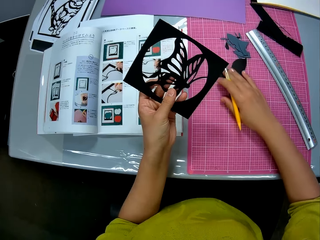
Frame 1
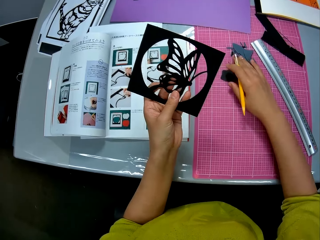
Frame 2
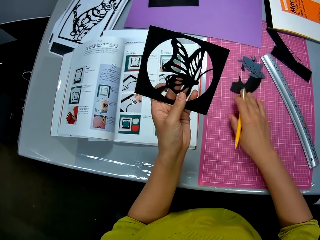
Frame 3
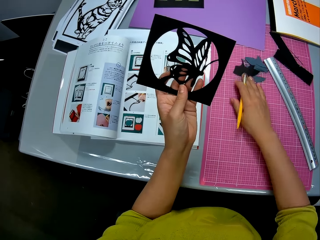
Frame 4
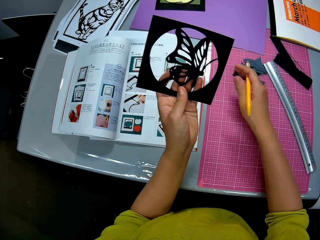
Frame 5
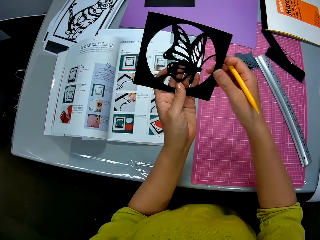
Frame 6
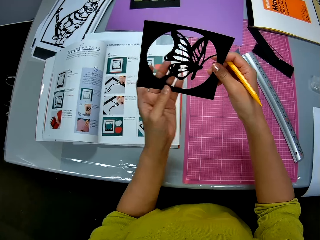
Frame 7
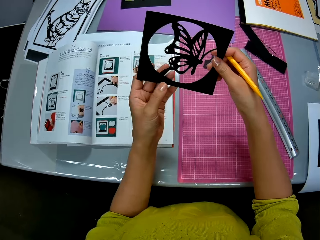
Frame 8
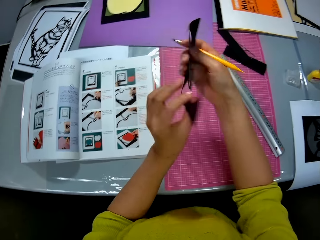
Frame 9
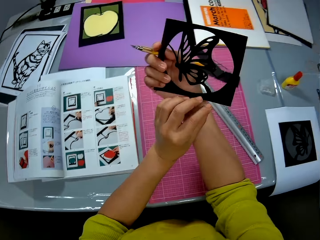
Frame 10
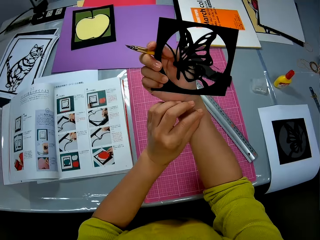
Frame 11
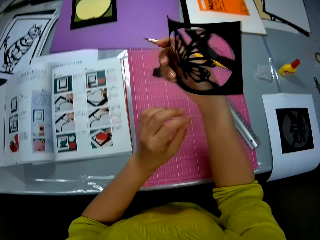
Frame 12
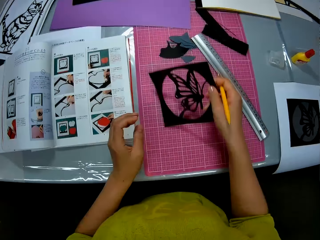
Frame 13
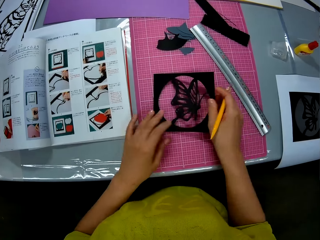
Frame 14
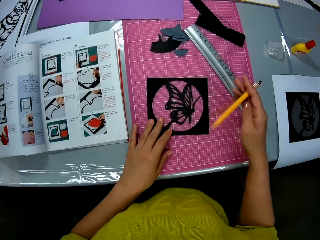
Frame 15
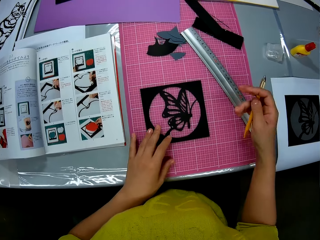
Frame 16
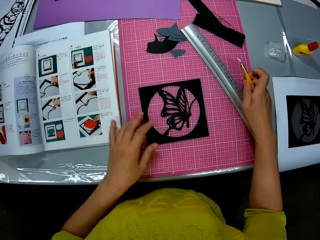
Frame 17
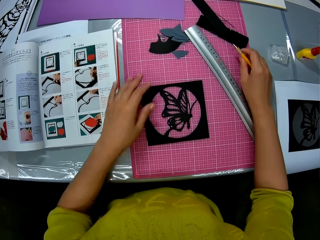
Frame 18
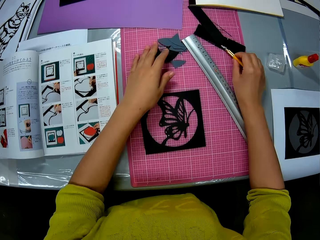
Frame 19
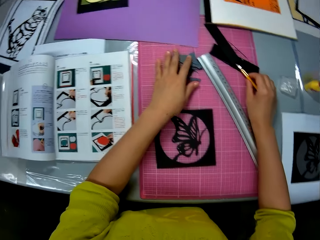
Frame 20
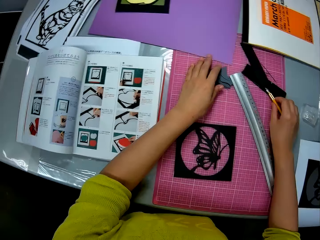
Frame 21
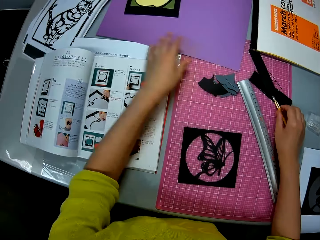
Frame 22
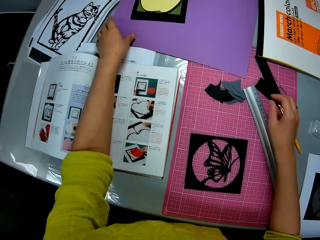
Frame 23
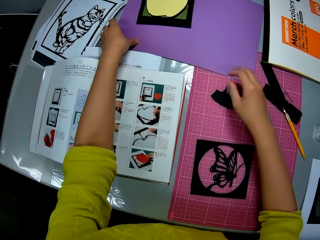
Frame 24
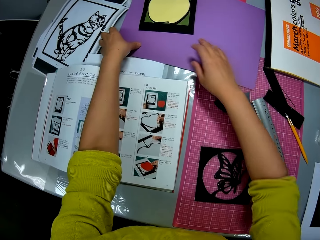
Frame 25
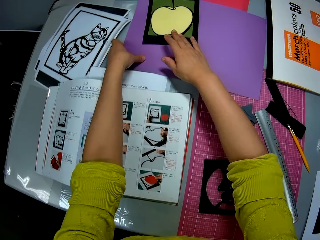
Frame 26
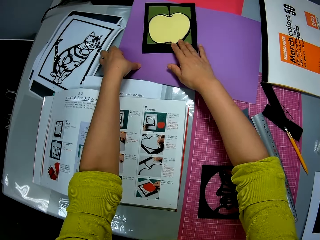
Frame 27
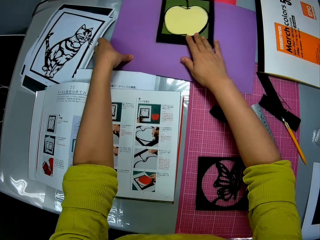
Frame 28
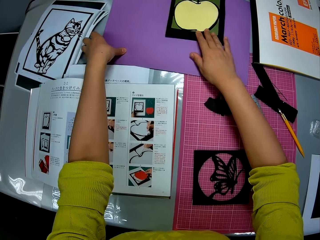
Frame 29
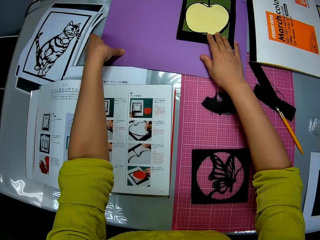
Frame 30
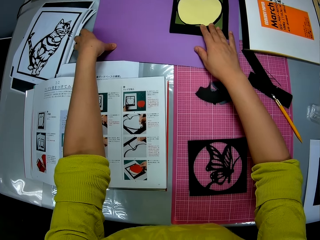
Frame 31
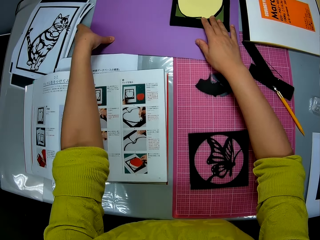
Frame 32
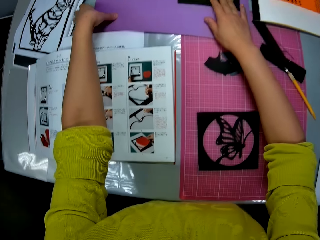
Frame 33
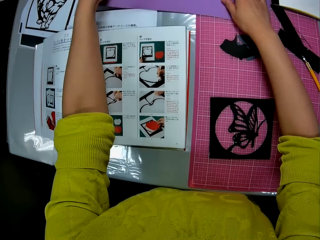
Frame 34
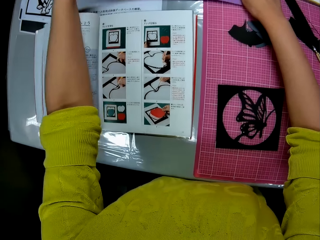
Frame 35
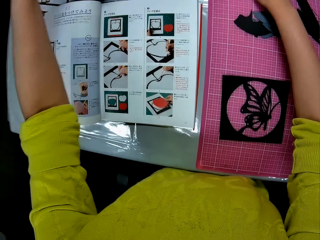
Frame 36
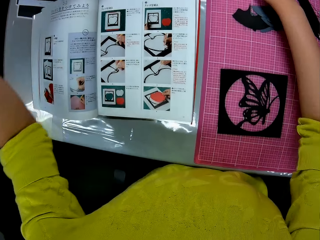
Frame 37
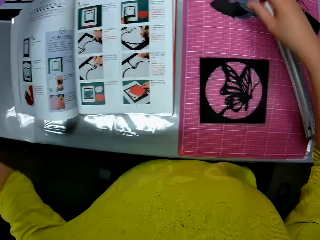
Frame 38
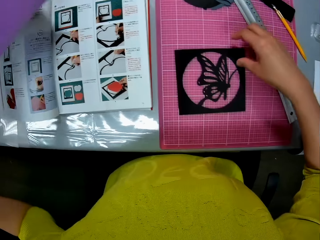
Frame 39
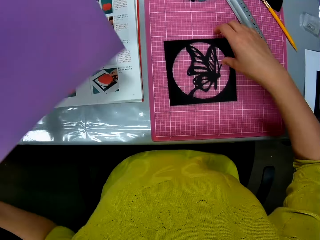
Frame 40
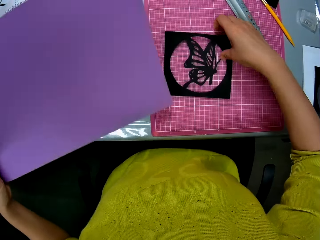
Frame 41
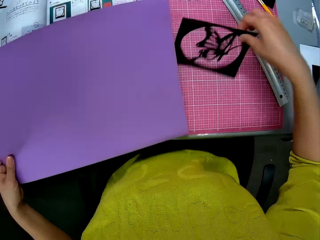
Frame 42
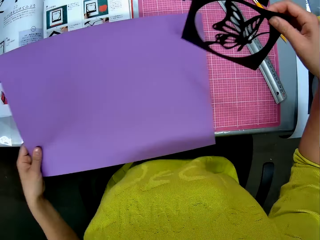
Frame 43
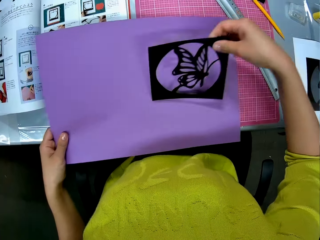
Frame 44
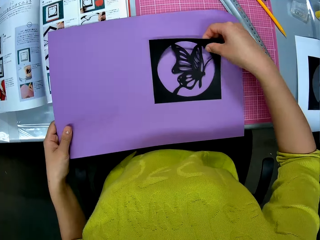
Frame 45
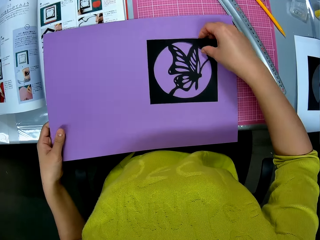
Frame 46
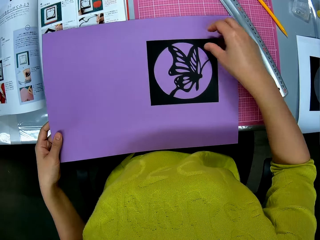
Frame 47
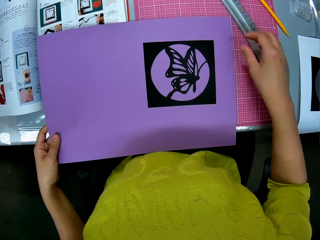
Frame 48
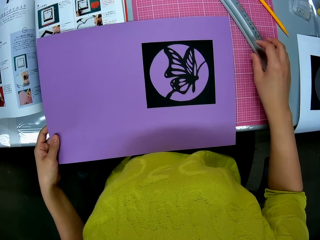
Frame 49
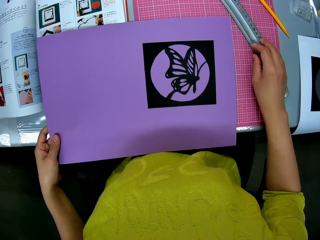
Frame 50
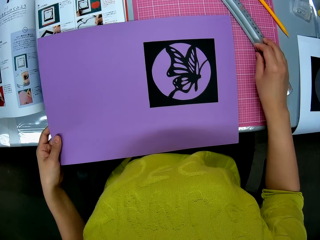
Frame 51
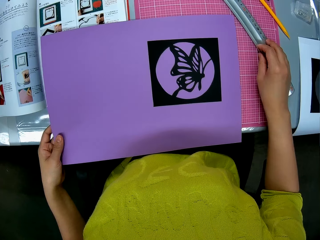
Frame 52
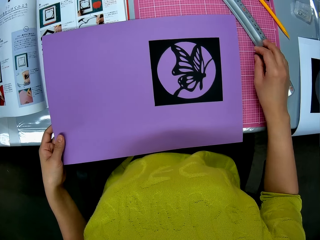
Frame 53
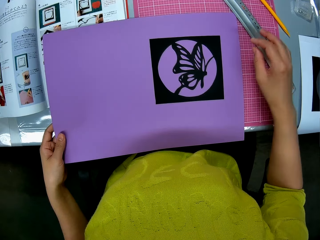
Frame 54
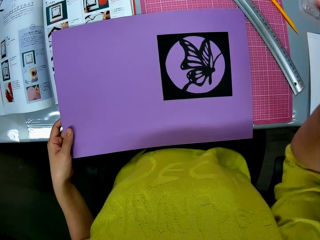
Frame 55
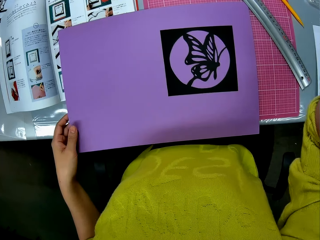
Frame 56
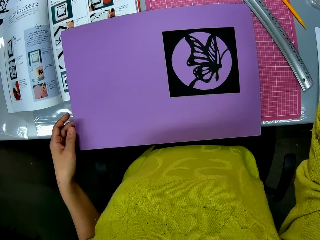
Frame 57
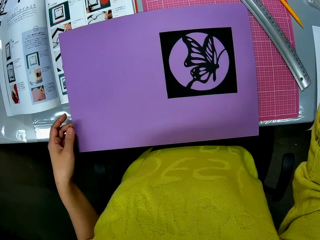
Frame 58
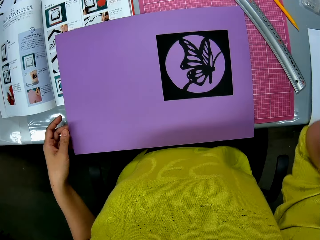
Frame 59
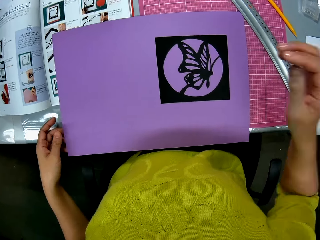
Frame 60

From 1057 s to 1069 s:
The camera wearer sweeps a piece of paper on the table with their right hand. They inspect the photograph with their hands. They put the photograph on the table. They put the pen cutter on the table with their right hand. They put their left hand on a purple paper. They adjust an artwork on the purple paper with their right hand. They pick up the purple paper with their left hand. They pick up the photograph on the table with their right hand. They put the photograph on the purple paper.

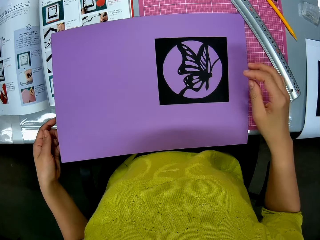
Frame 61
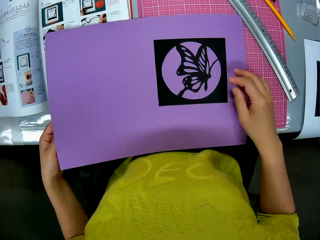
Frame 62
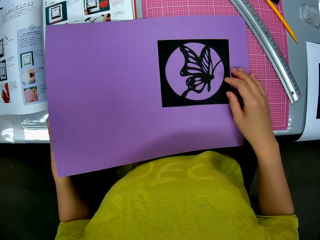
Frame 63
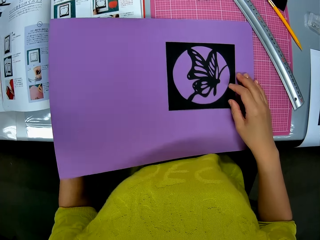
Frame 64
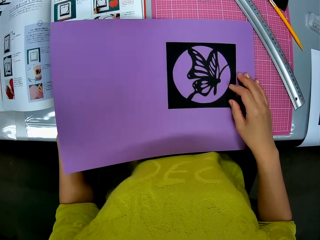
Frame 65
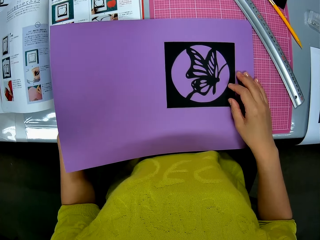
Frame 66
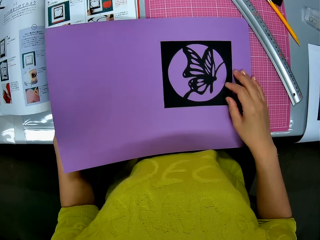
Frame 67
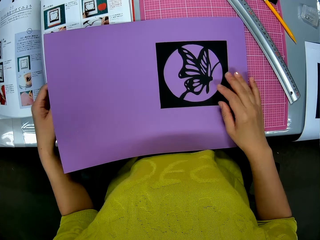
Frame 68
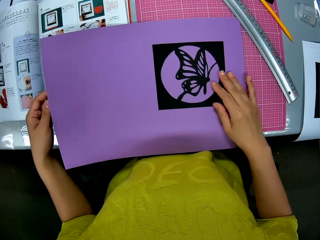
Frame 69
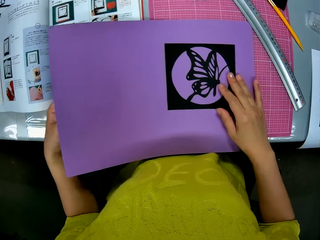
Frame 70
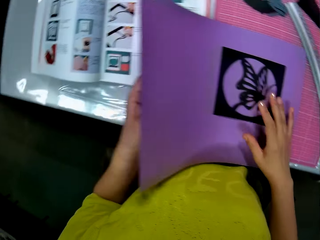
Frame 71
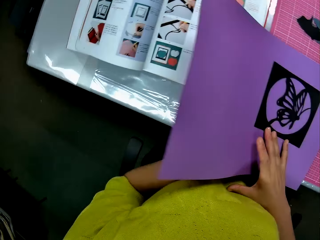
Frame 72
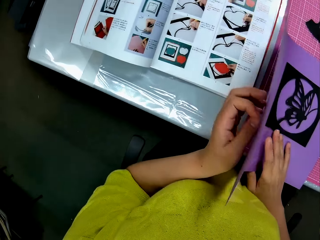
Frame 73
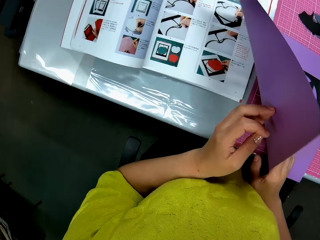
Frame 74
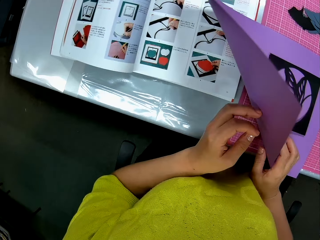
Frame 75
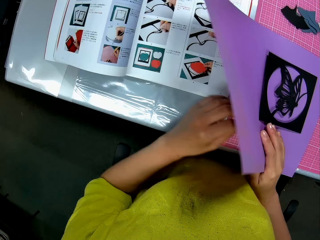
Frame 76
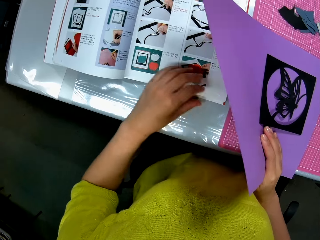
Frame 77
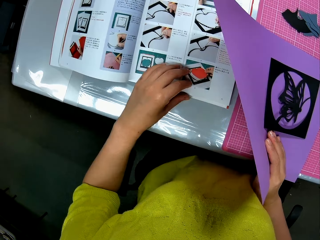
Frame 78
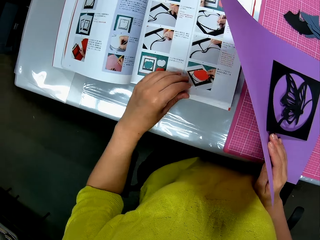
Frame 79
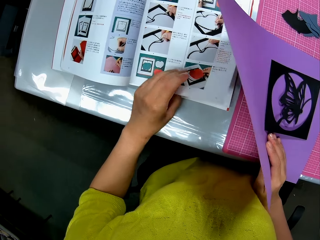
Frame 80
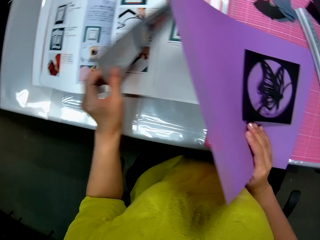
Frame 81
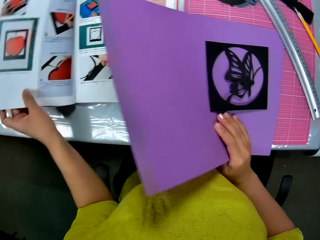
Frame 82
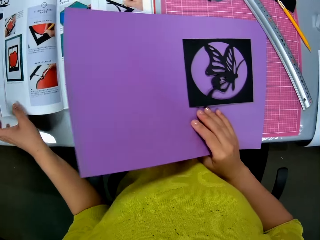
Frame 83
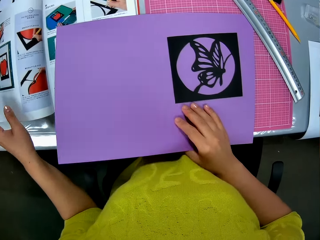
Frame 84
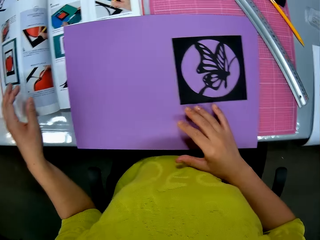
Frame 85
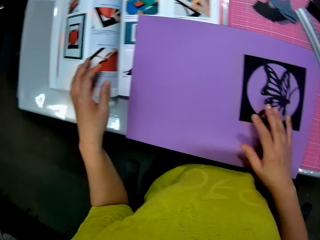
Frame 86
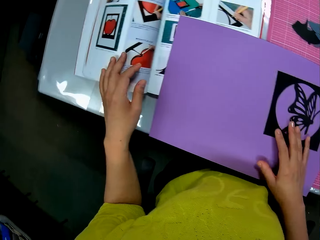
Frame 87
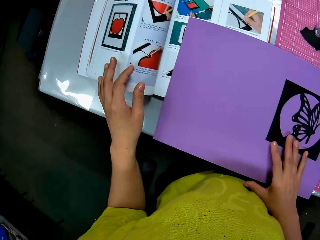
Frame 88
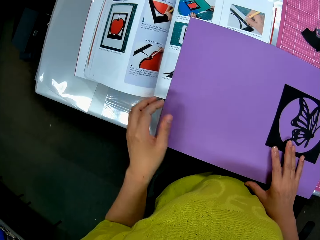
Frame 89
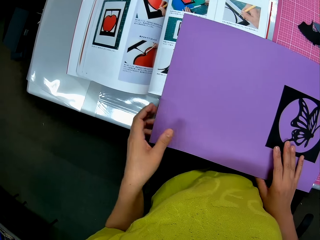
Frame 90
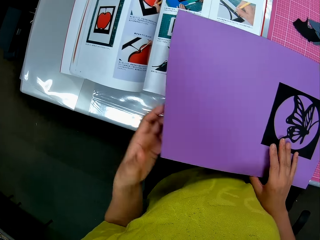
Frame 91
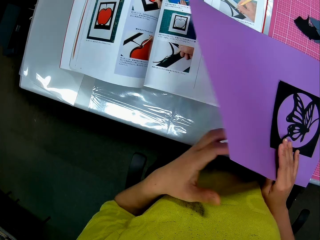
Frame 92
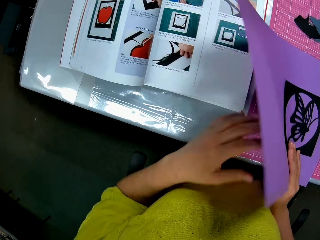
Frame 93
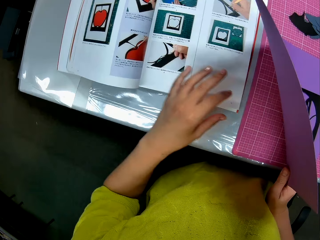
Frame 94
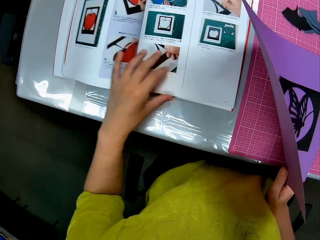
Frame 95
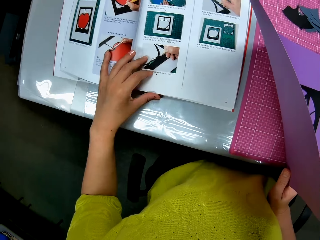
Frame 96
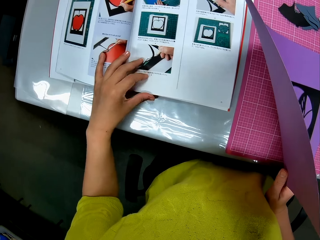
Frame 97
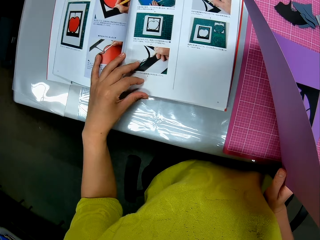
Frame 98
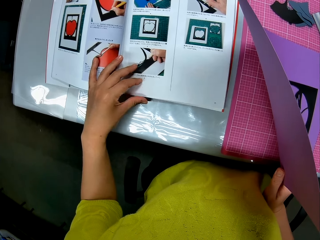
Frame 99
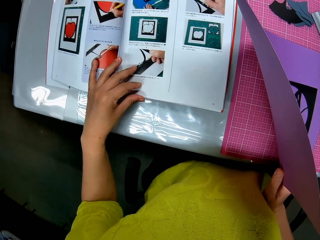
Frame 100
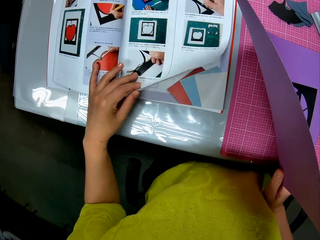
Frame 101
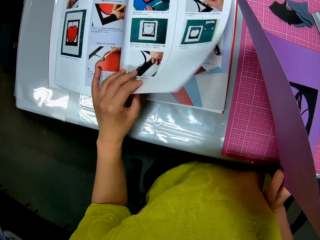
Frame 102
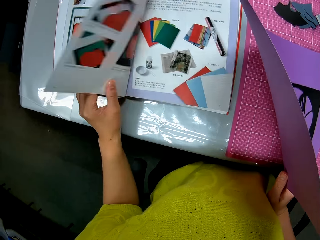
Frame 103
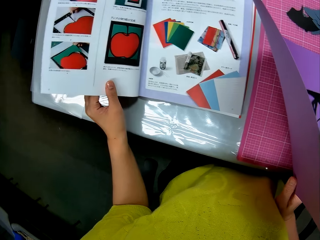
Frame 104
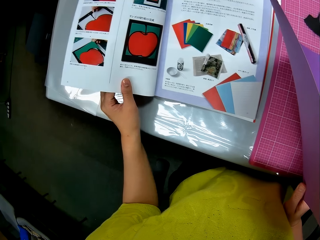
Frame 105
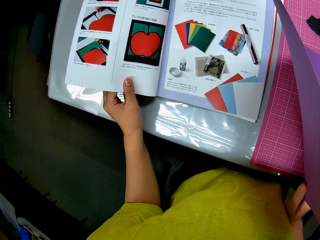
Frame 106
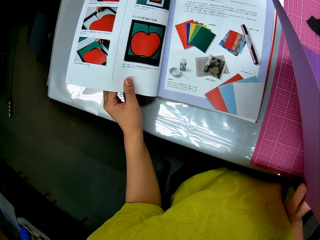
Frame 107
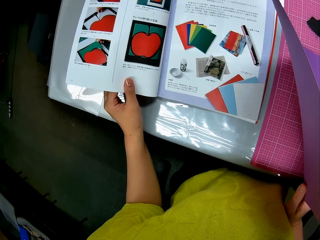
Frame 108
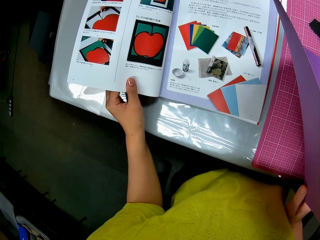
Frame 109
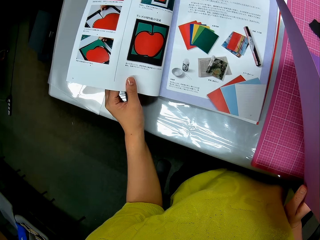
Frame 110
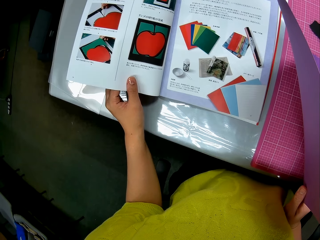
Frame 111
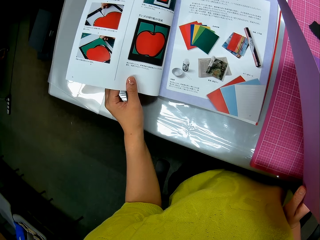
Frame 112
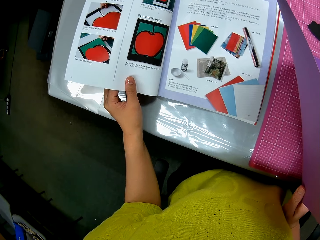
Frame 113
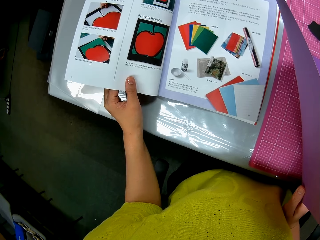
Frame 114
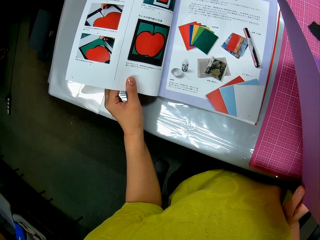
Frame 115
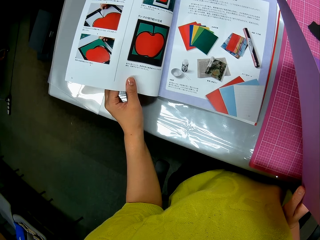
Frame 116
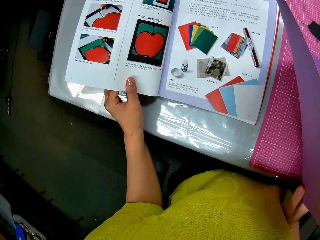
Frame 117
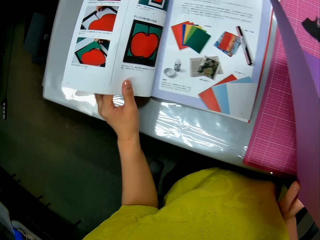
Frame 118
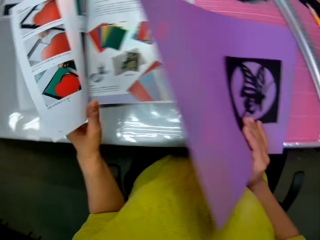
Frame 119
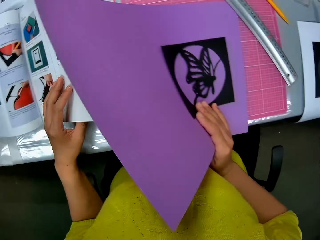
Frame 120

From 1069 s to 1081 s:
The camera wearer lifts the purple paper from a book with their left hand and holds the purple paper with their right hand. They flip a page of the book with their left hand and put the purple paper on the book. They look at the art book. They lift the purple paper from the book with their left hand and hold the purple paper with their right hand. They flip a page of the book with their left hand. They look at the art book.
